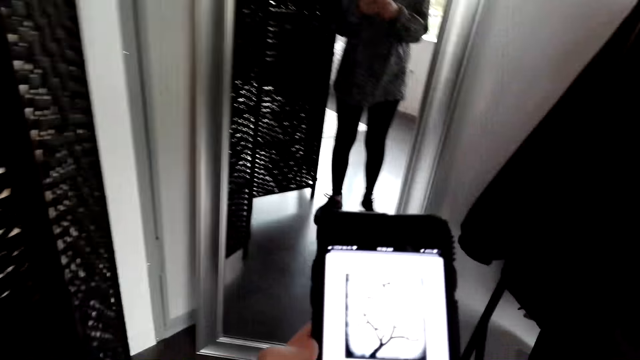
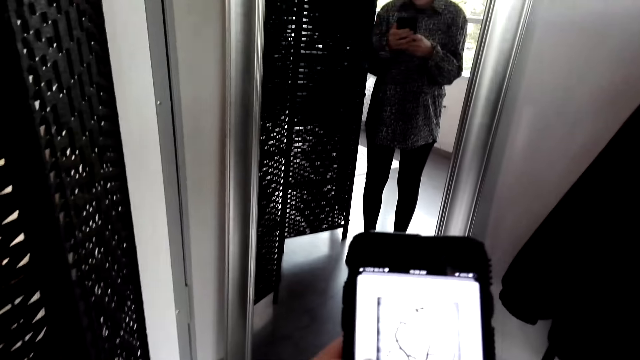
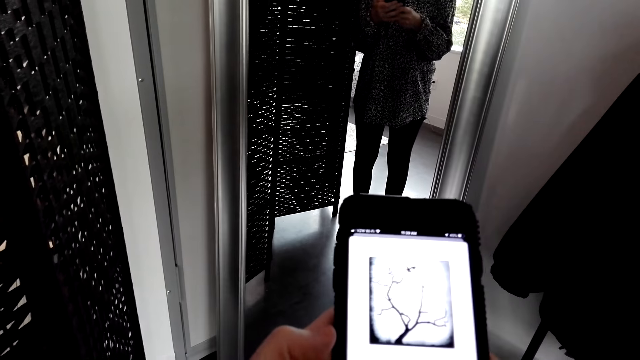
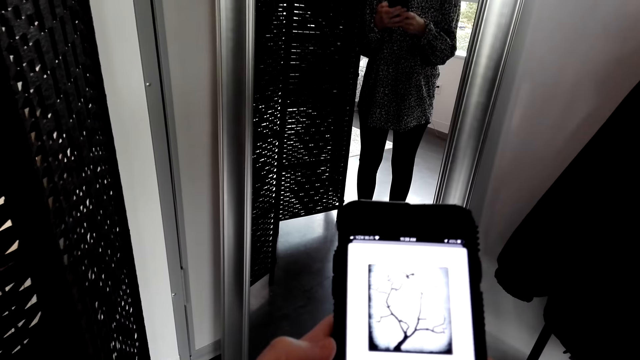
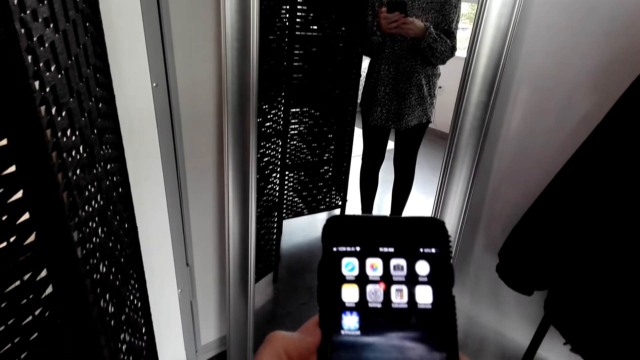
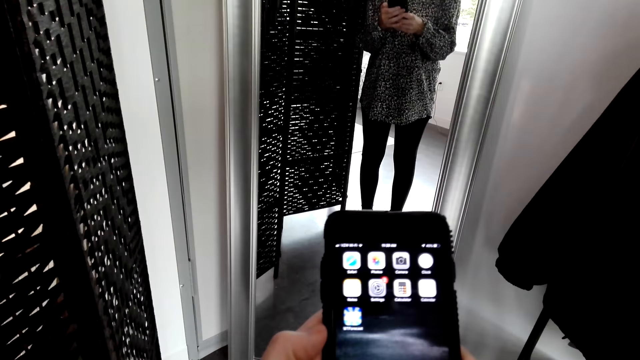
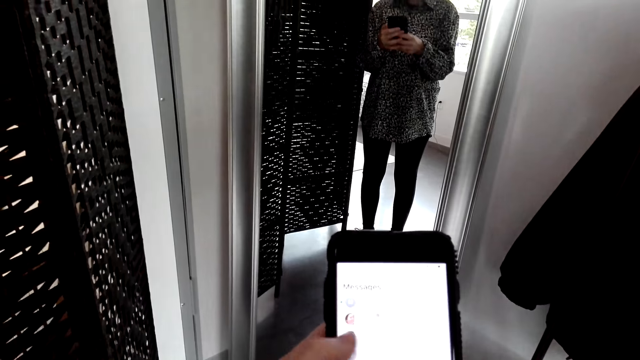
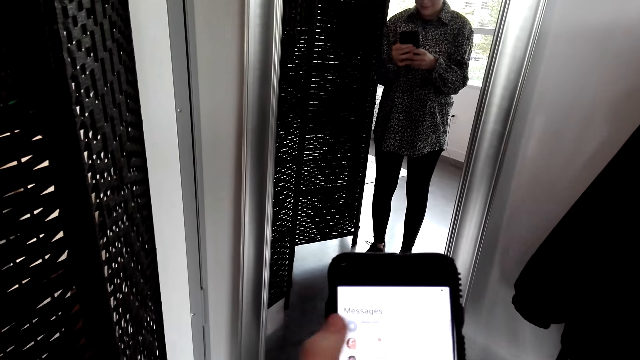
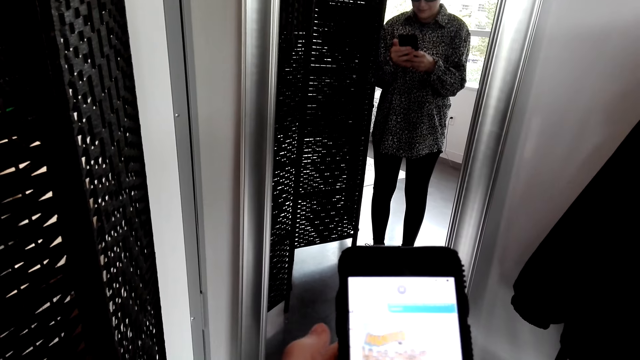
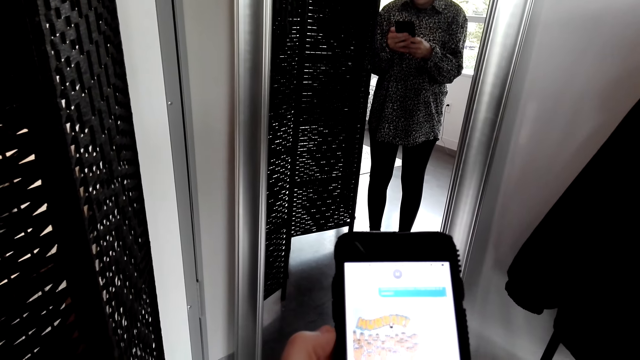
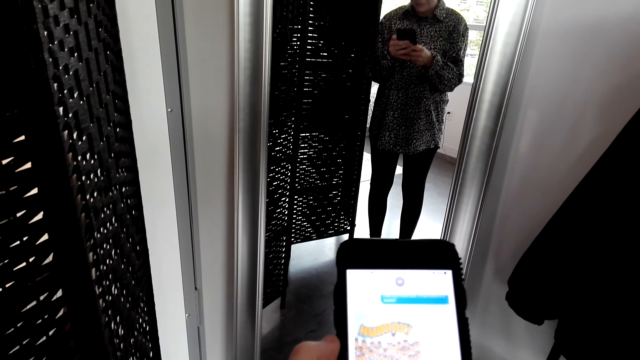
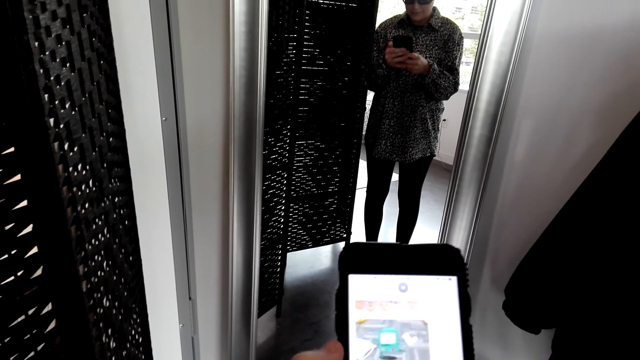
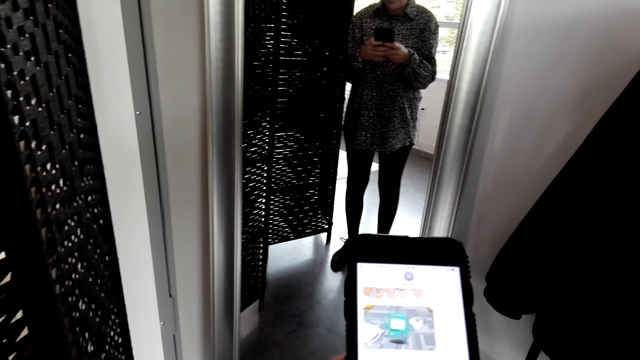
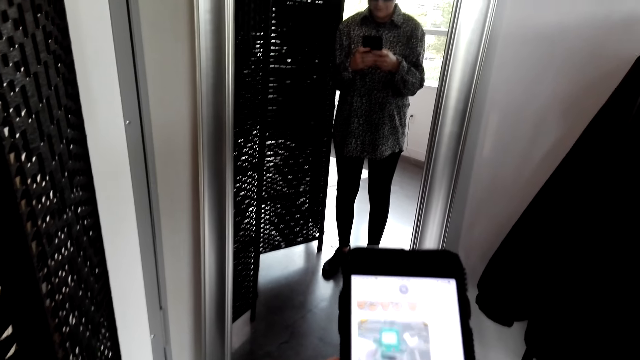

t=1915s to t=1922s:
The camera wearer operates the phone.

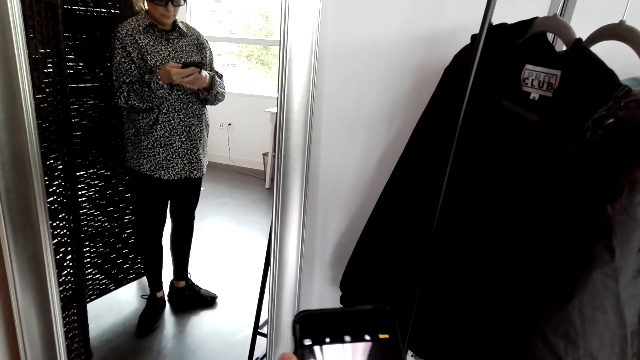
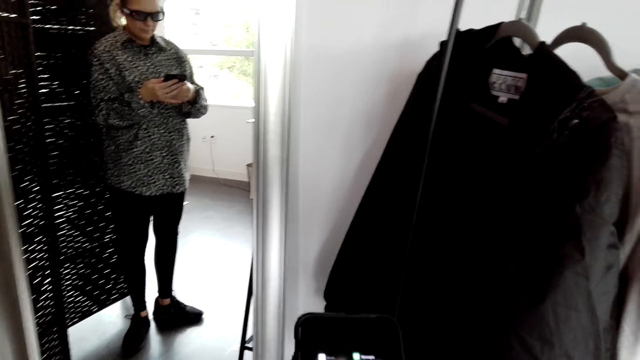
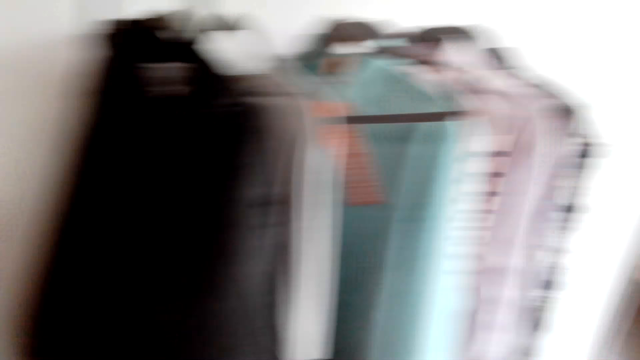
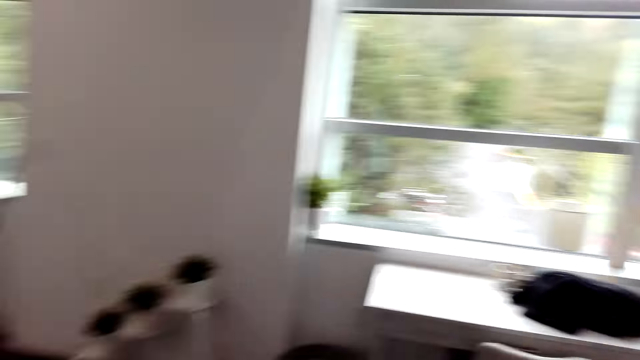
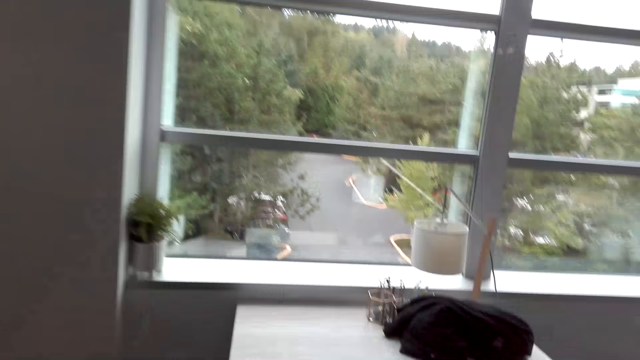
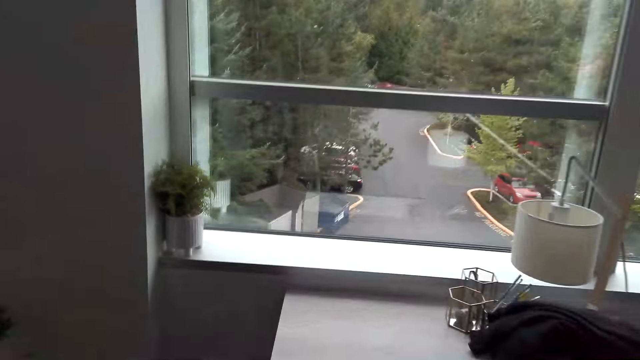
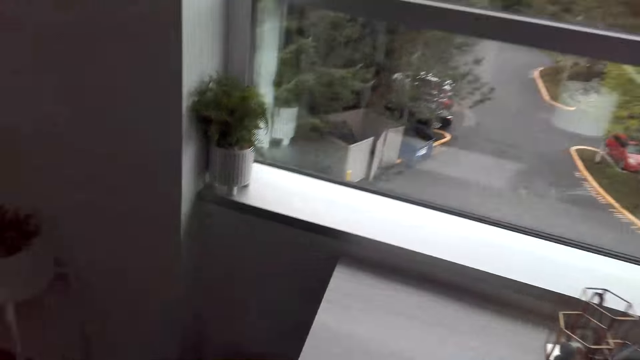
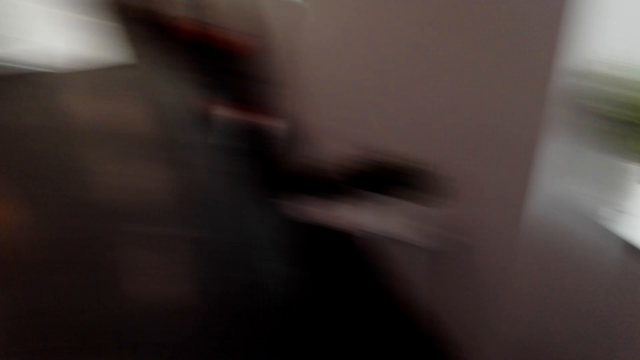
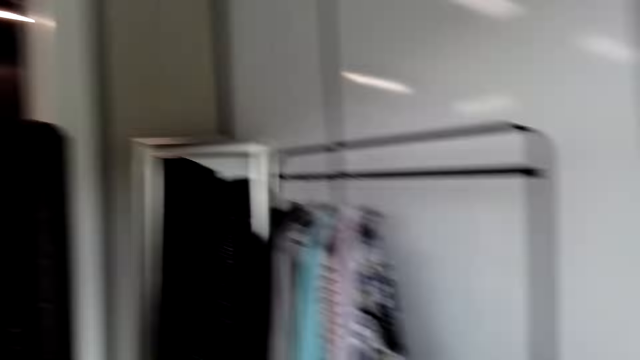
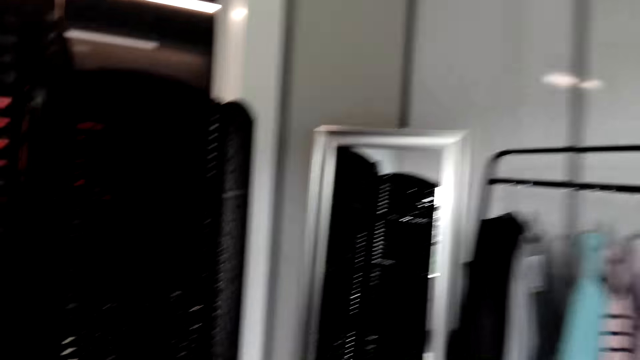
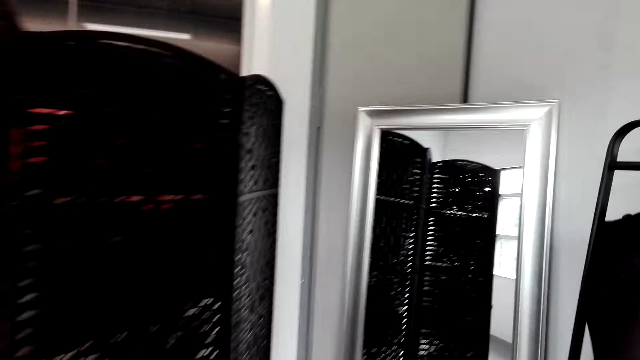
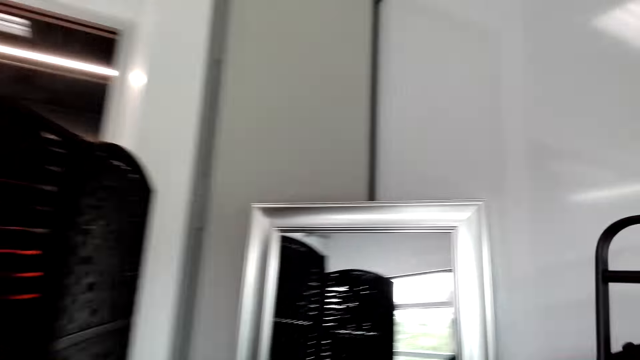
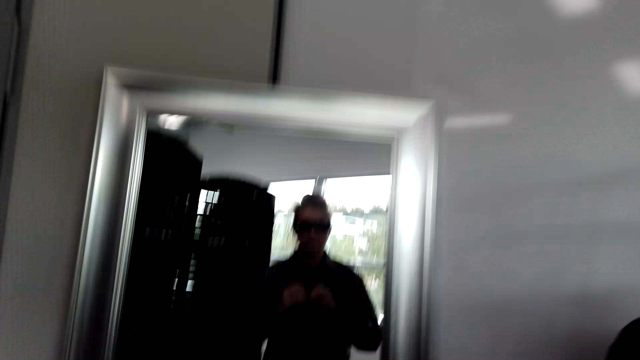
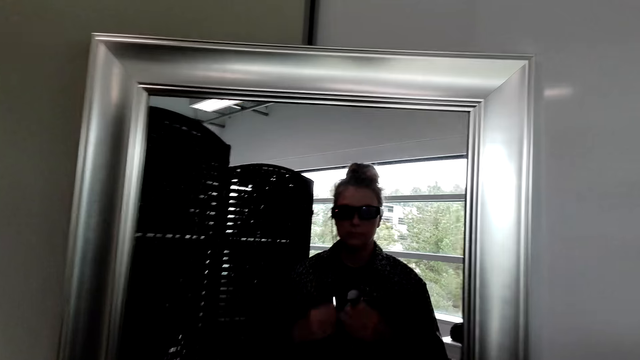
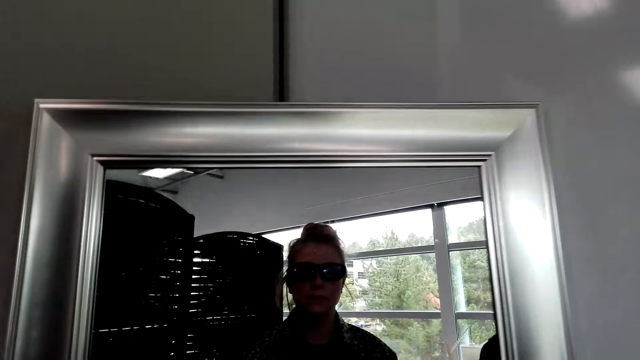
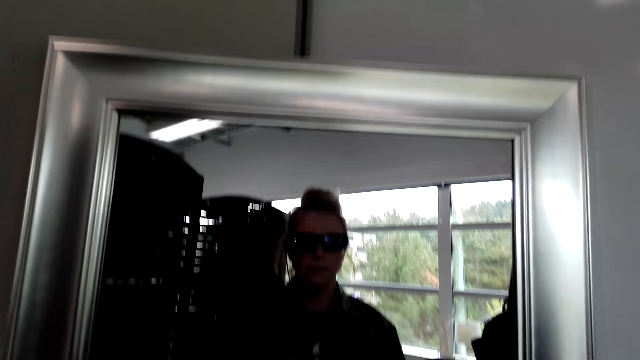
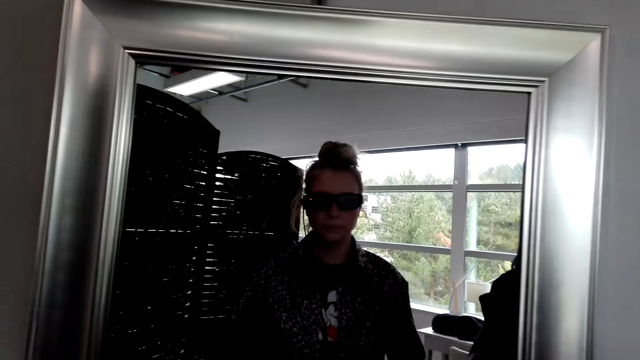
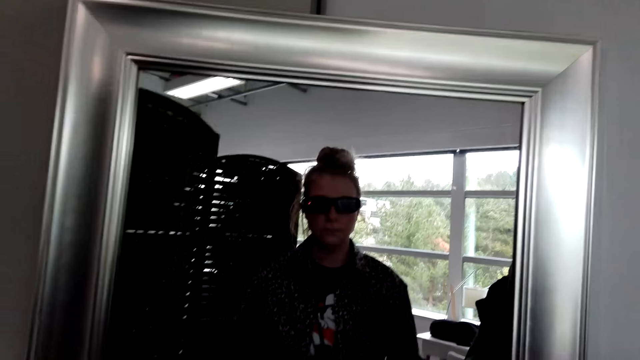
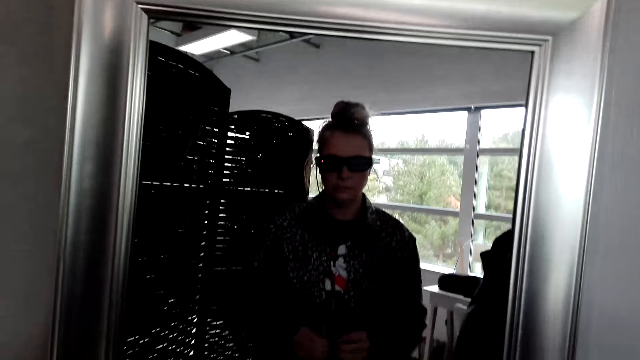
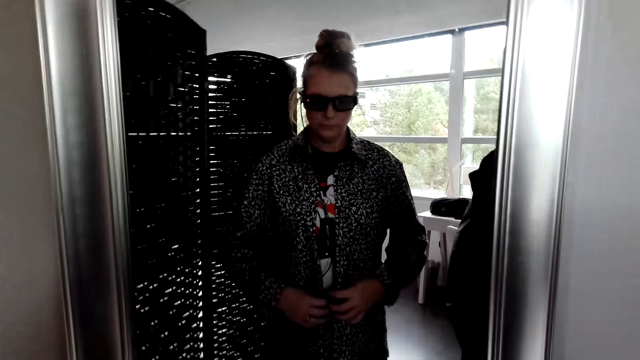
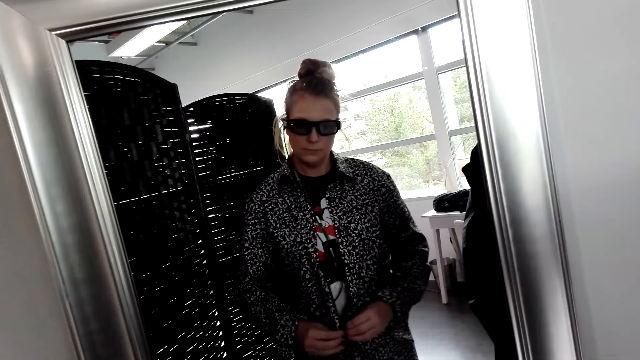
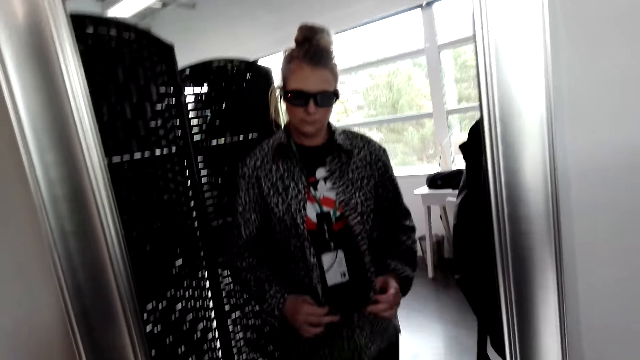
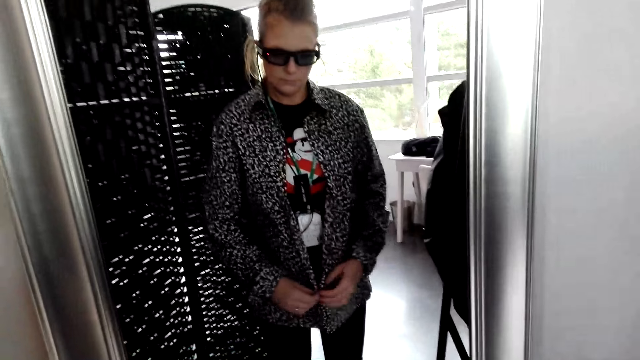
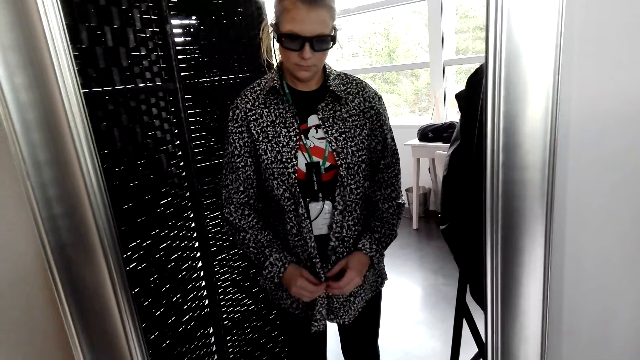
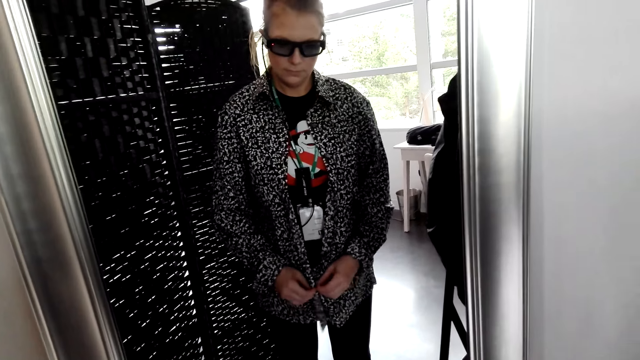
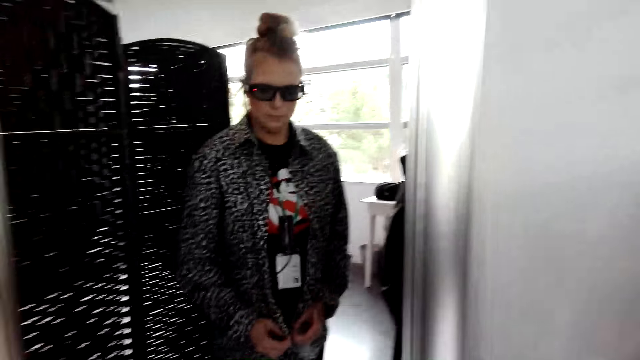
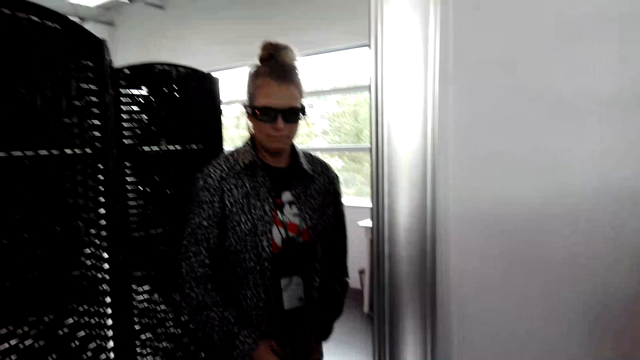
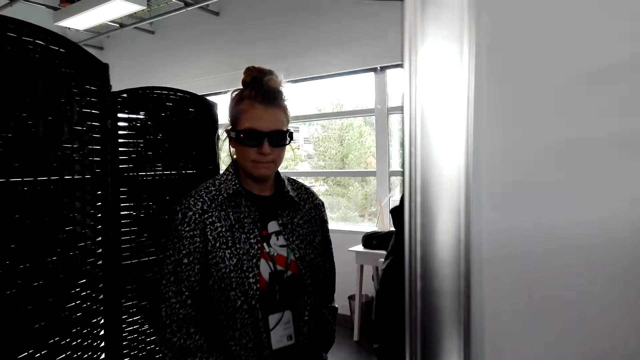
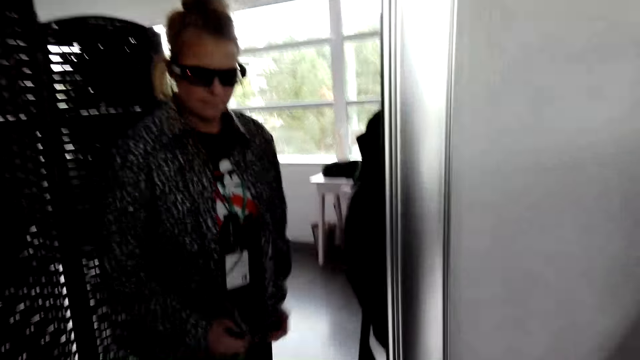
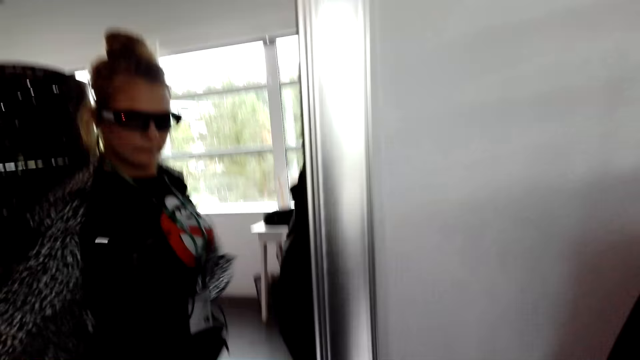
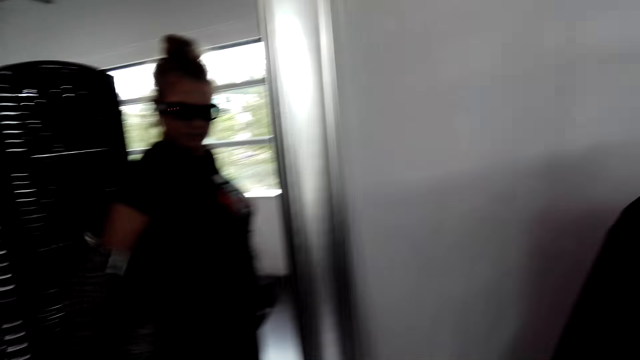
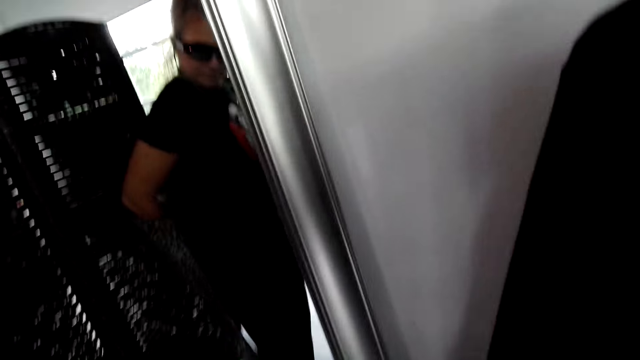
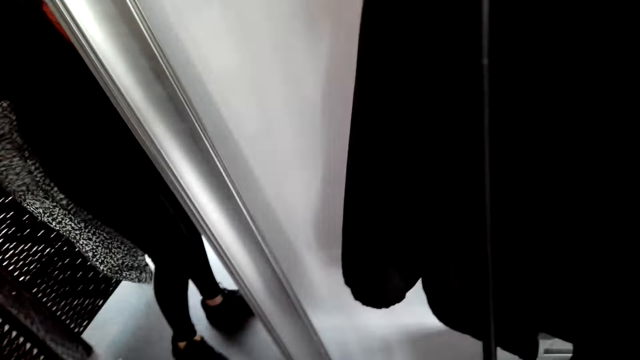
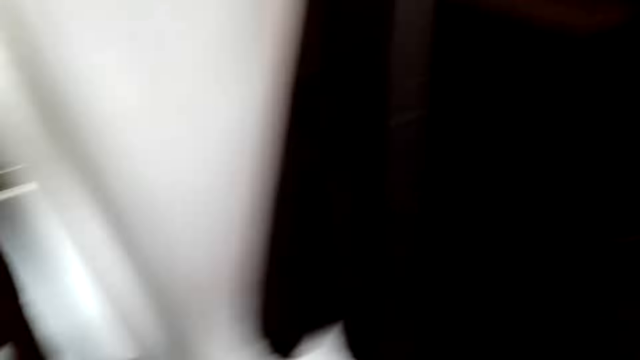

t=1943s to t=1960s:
The camera wearer walks around the room. They unbutton the shirt. They remove the shirt.
